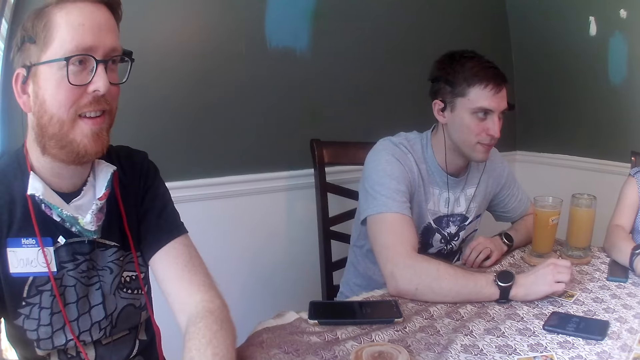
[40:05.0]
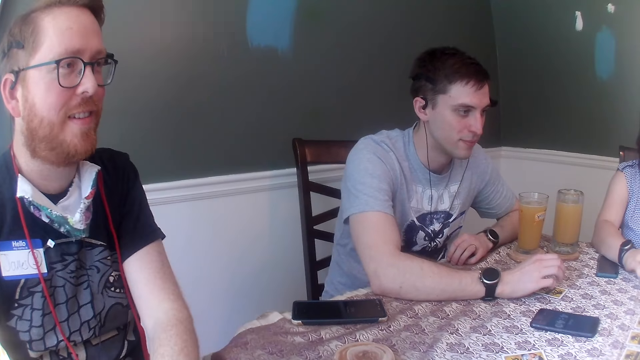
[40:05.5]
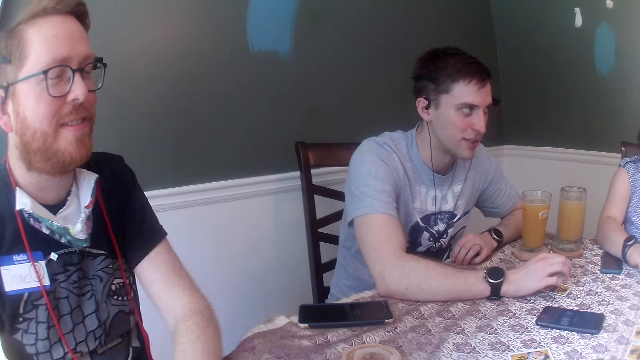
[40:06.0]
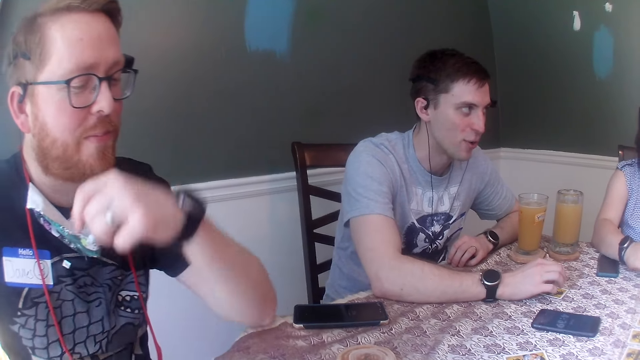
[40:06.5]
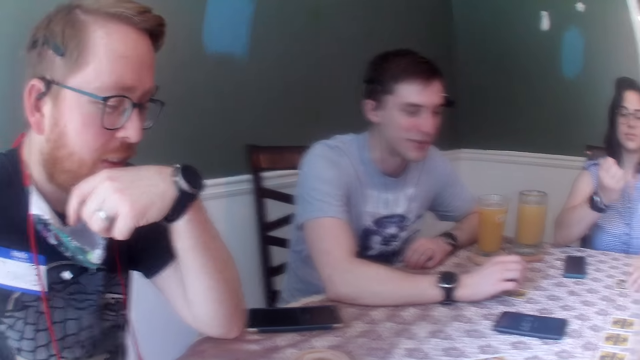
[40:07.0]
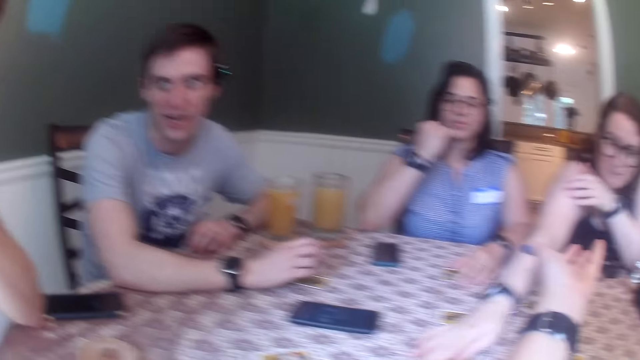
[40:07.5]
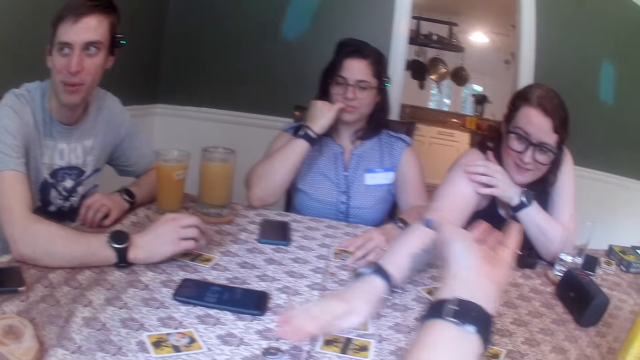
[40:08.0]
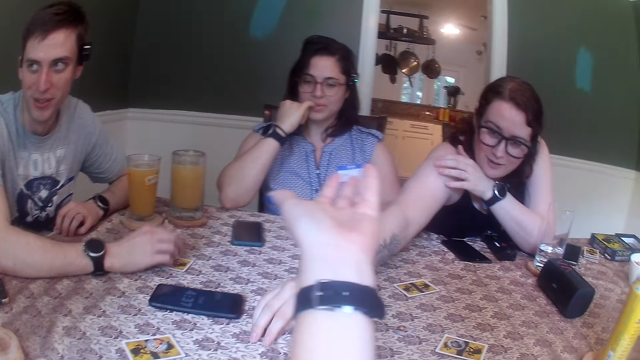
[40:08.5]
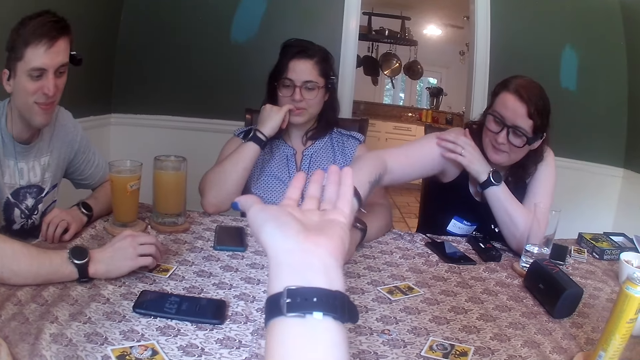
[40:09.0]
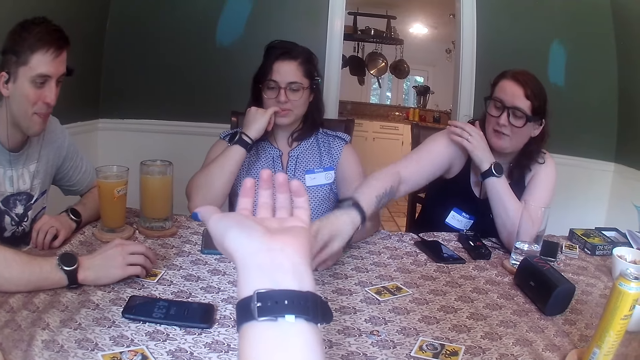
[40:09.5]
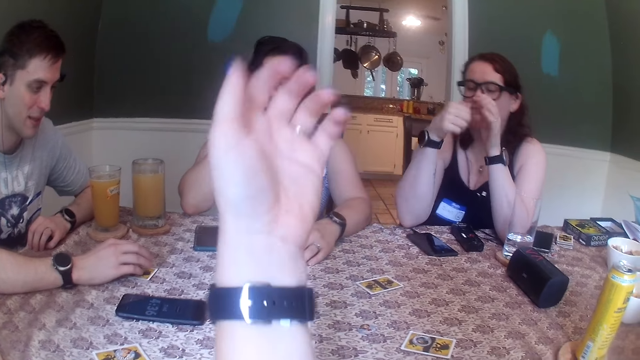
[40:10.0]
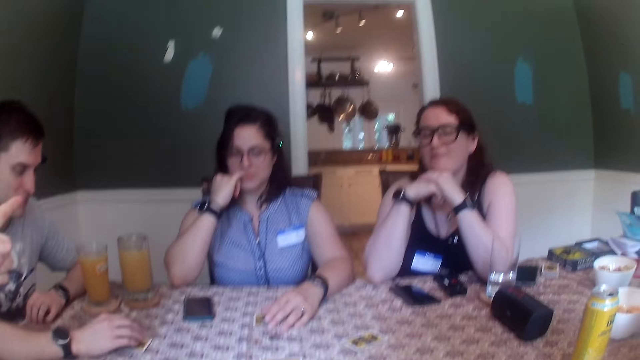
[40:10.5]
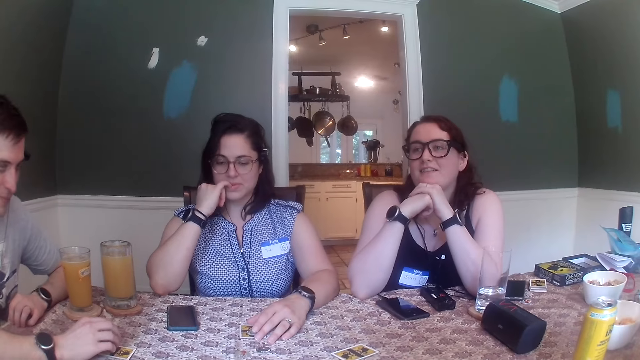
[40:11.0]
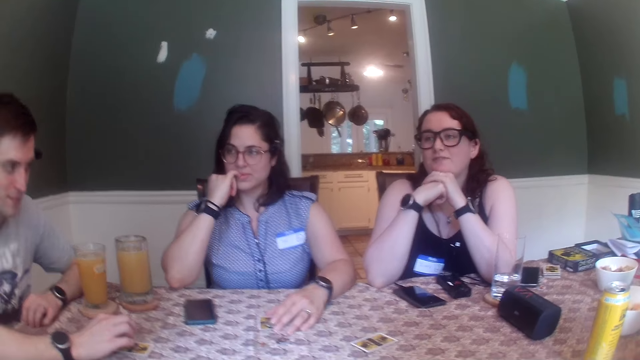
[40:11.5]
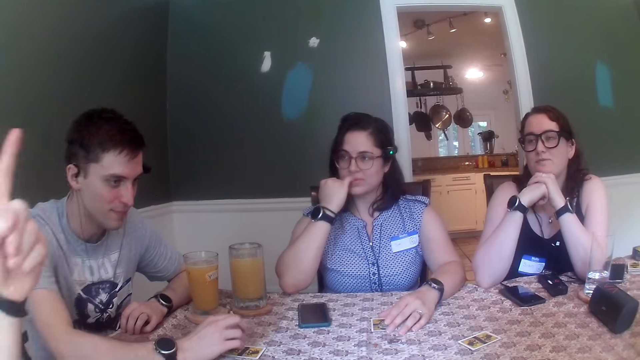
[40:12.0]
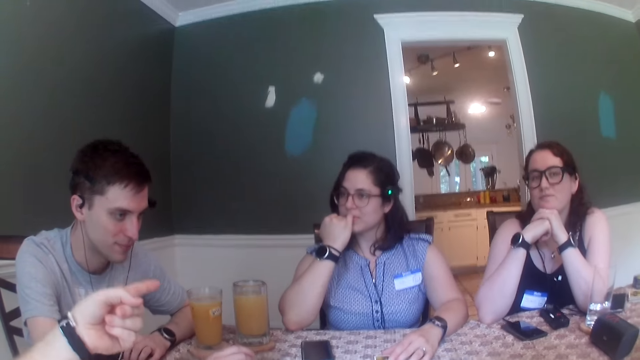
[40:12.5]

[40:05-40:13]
The woman picks up the token on the table with her right hand and drops the token on the table with her right hand.

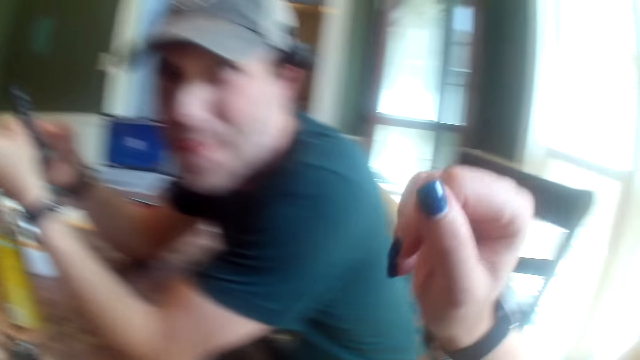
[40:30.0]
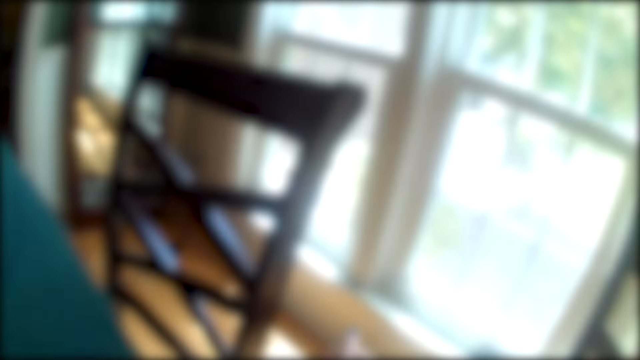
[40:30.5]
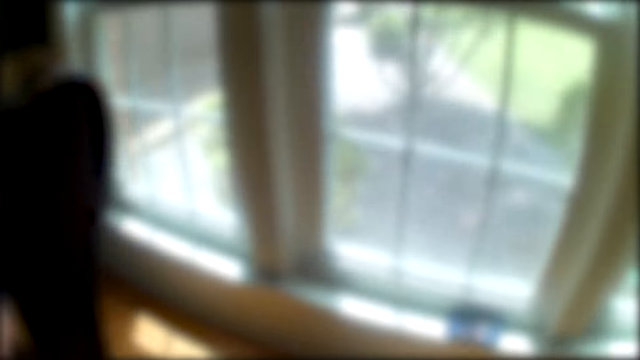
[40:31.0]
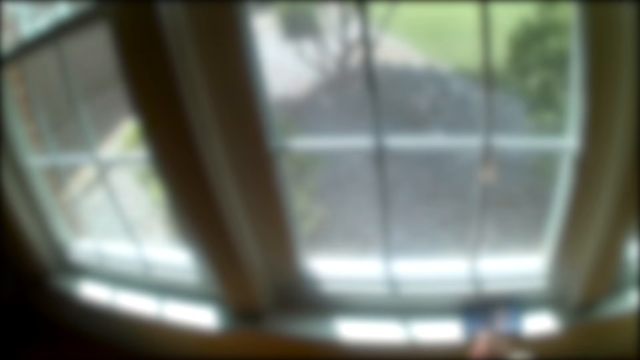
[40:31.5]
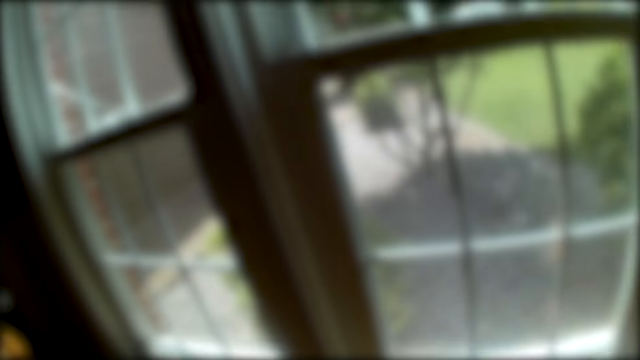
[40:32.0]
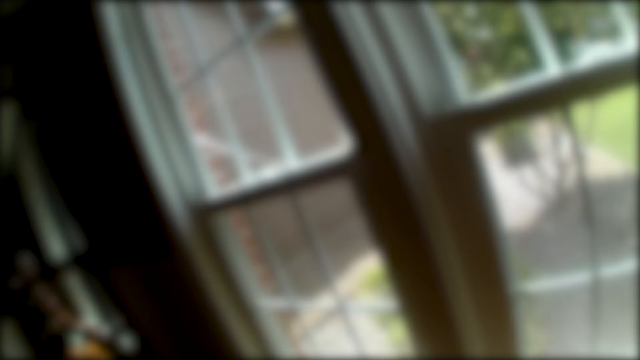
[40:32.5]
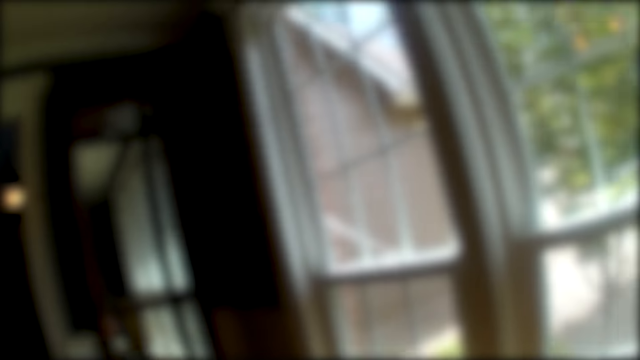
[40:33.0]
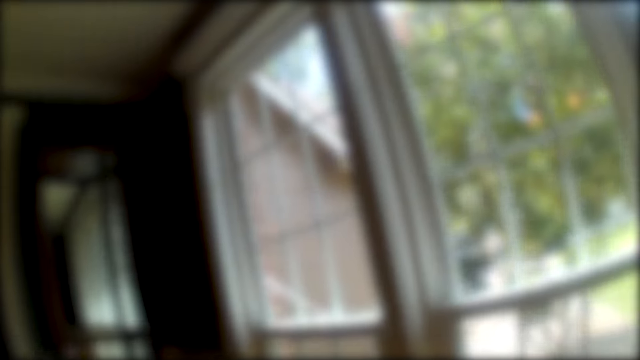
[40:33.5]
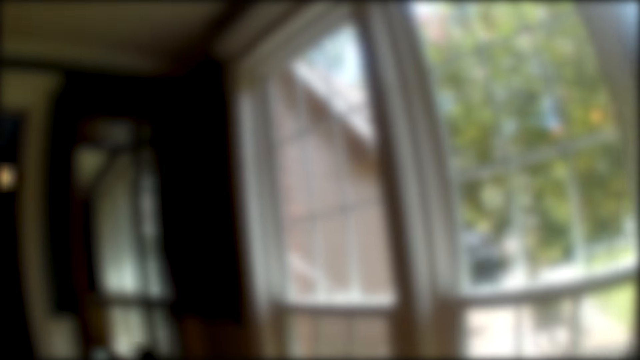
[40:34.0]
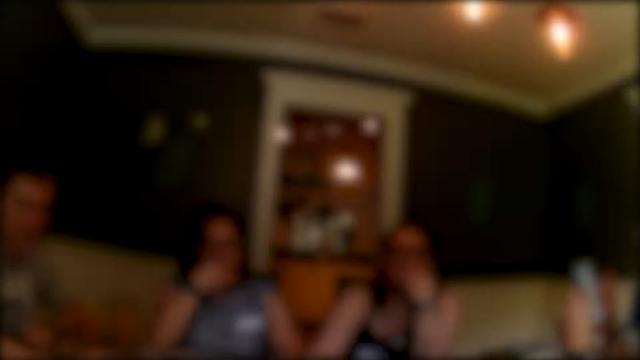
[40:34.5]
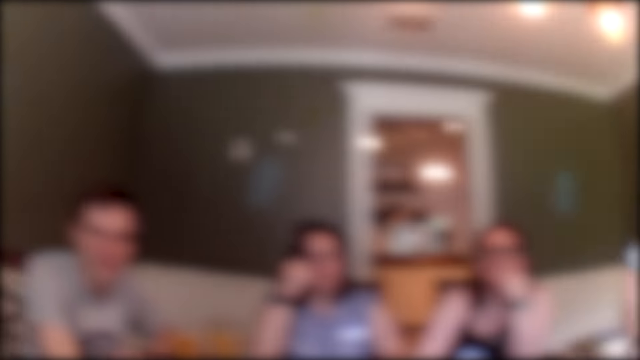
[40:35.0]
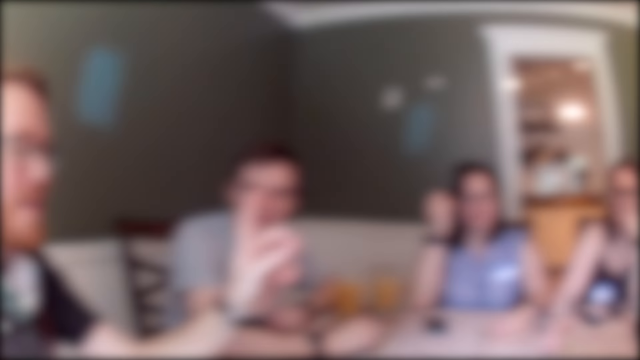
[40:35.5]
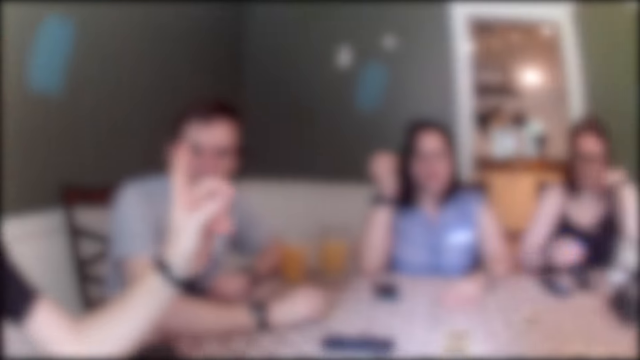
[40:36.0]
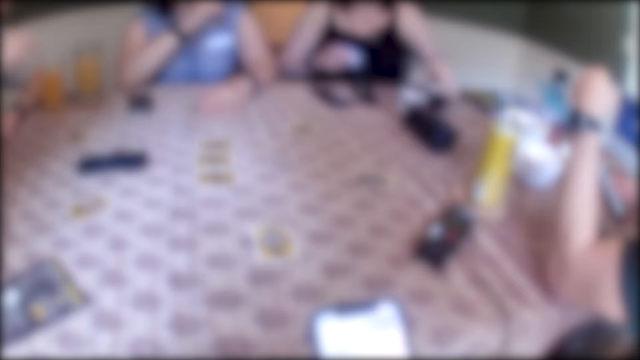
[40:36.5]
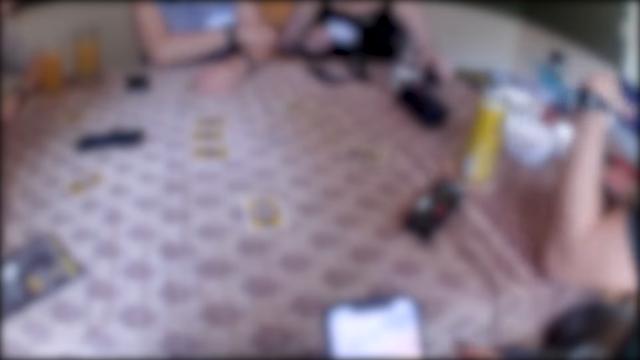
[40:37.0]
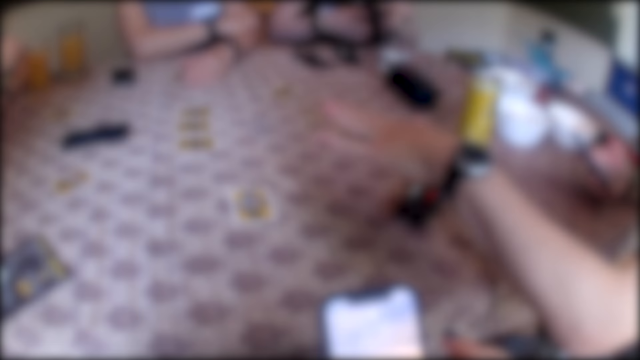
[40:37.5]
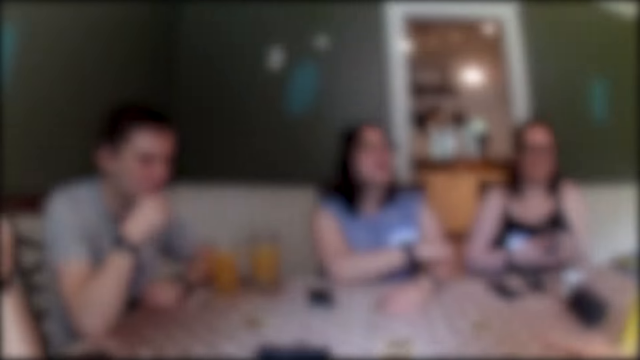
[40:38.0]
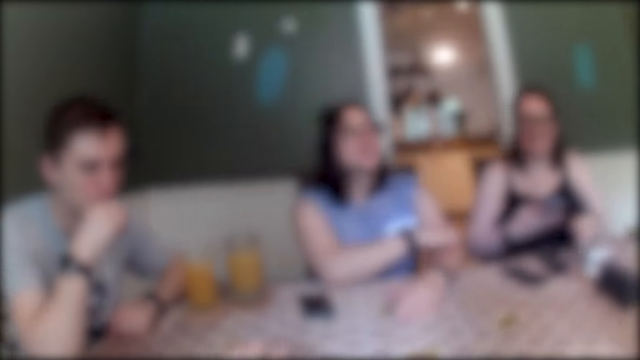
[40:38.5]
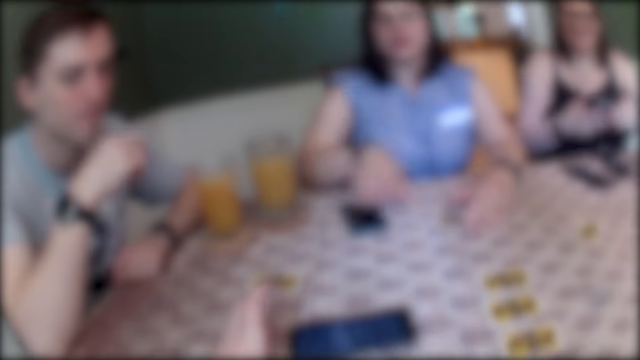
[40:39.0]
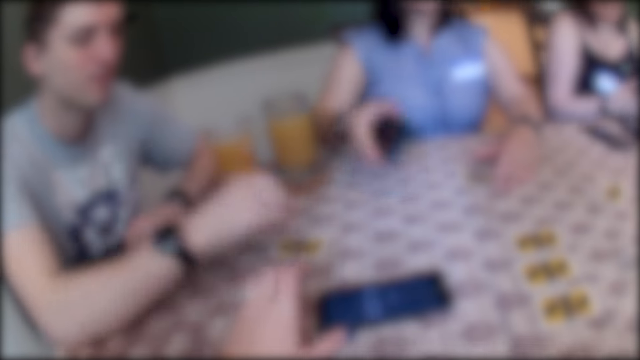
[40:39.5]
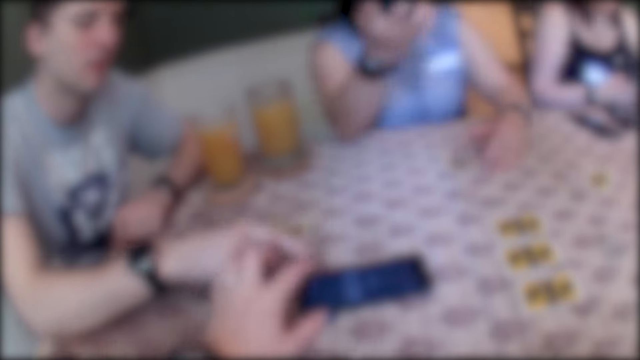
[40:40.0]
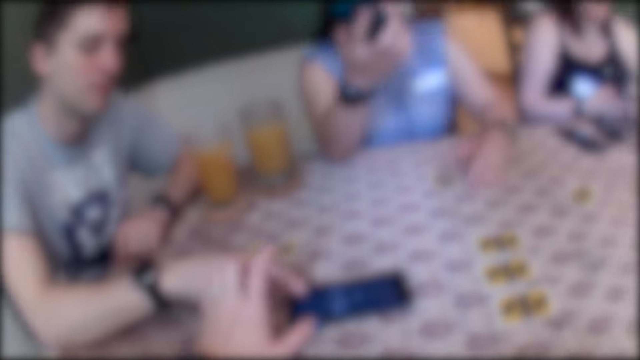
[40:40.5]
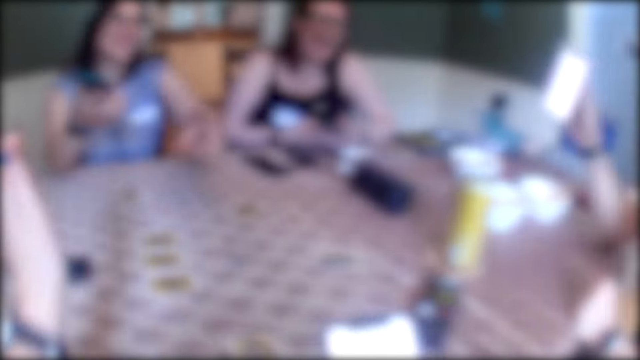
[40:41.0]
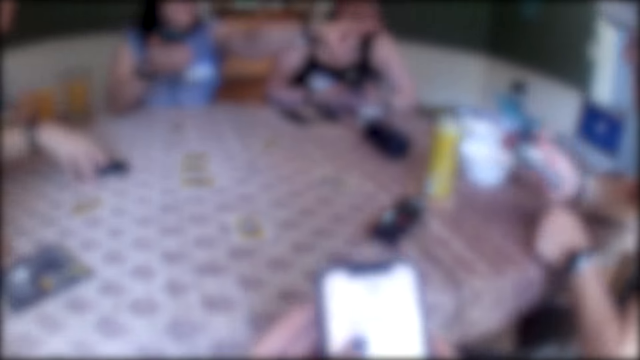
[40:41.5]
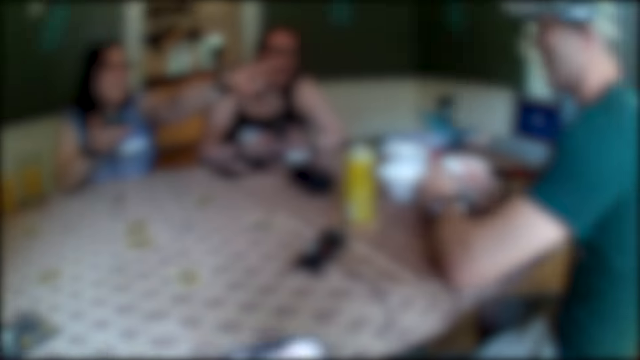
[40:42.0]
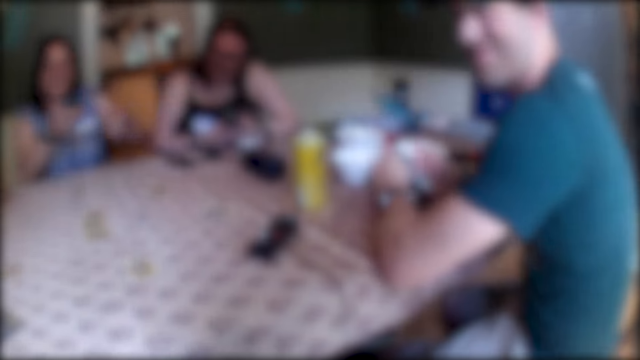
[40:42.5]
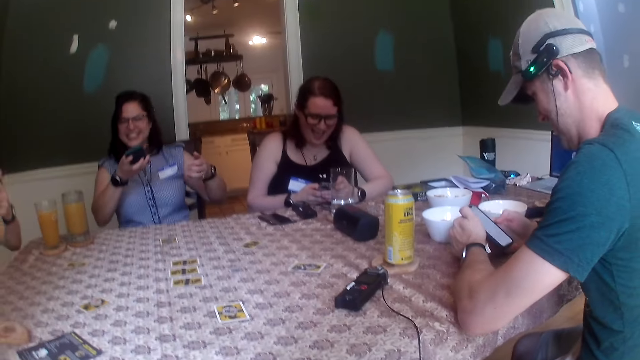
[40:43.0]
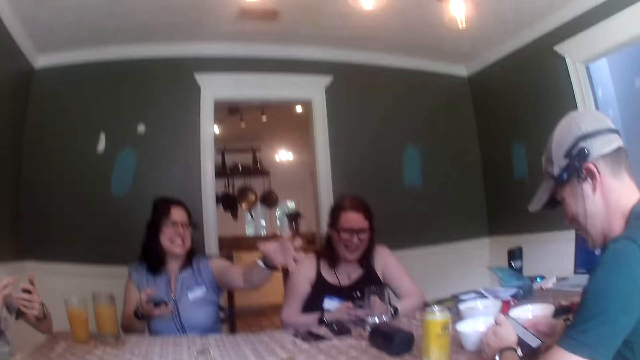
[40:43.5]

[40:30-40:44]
The camera wearer stands from the chair. They pick up a phone from a window stool. A woman scratches her left hand with her right hand. The camera wearer scrolls through the phone with both hands. Another woman picks up the phone on the table with her left hand. The camera wearer dials the phone on the table. The first woman picks up the phone on the table with her right hand. A man drops the token on the table with his right hand and presses the phone on the table with his right hand. Another man holds the phone with his right hand. The first man picks up the phone with his right hand. The other man holds the phone with both hands.
